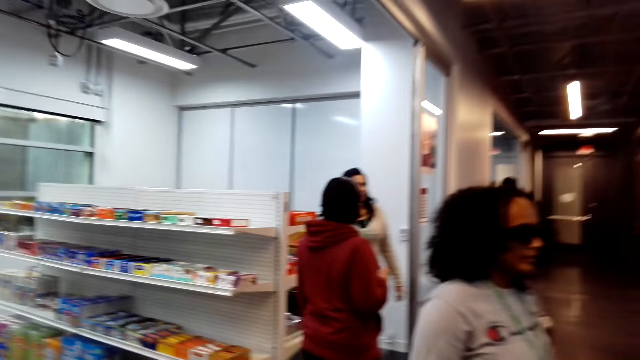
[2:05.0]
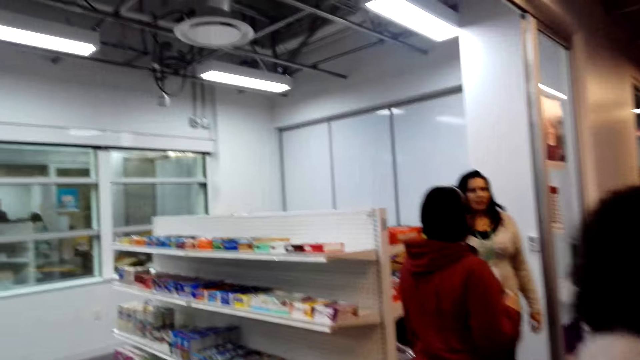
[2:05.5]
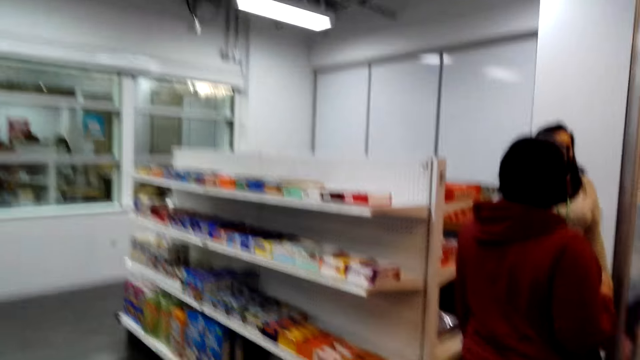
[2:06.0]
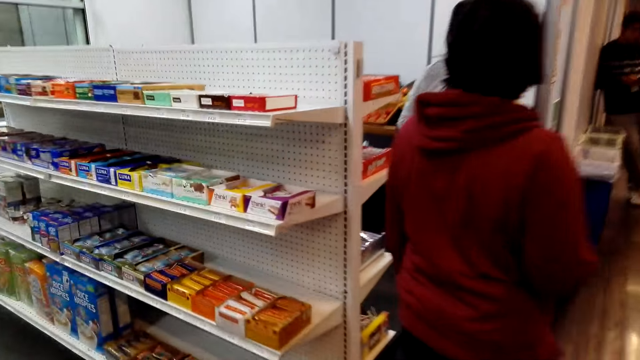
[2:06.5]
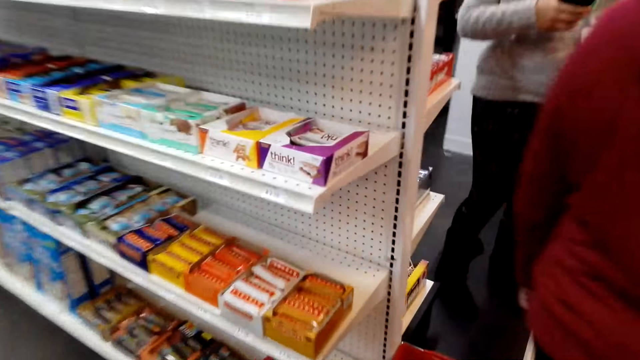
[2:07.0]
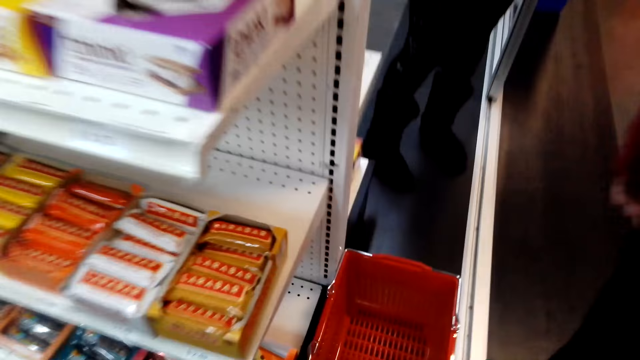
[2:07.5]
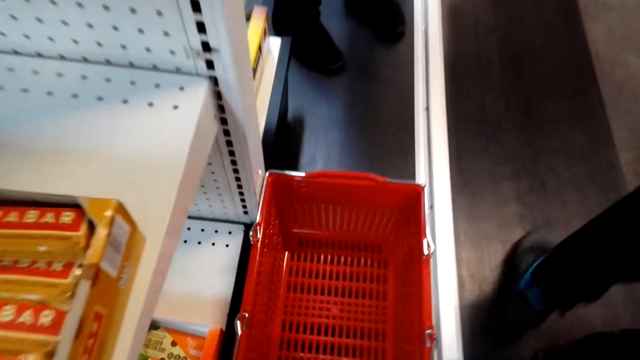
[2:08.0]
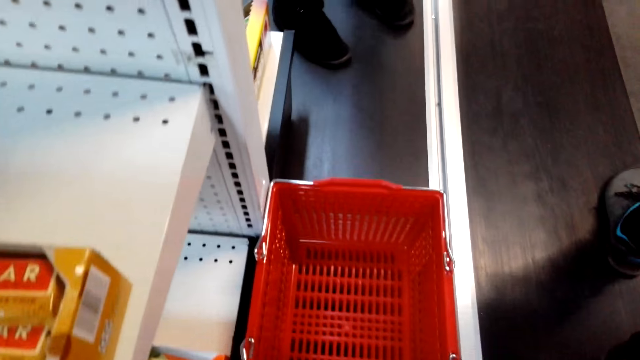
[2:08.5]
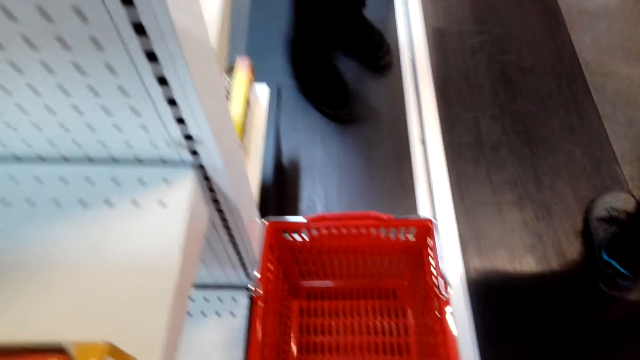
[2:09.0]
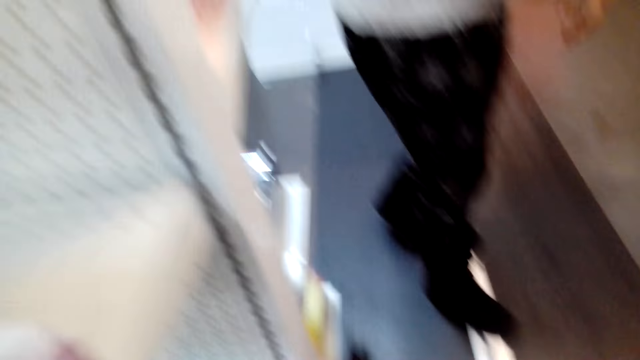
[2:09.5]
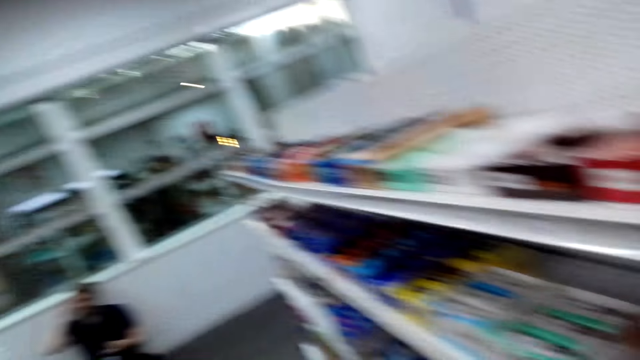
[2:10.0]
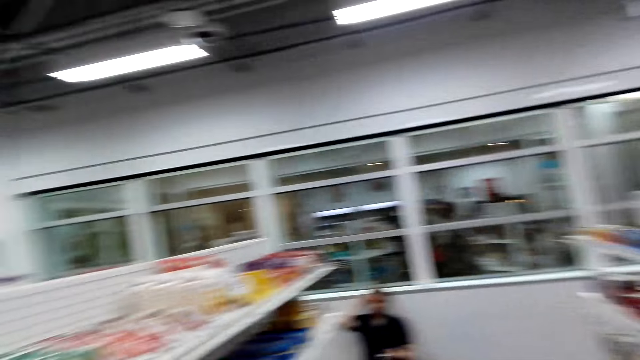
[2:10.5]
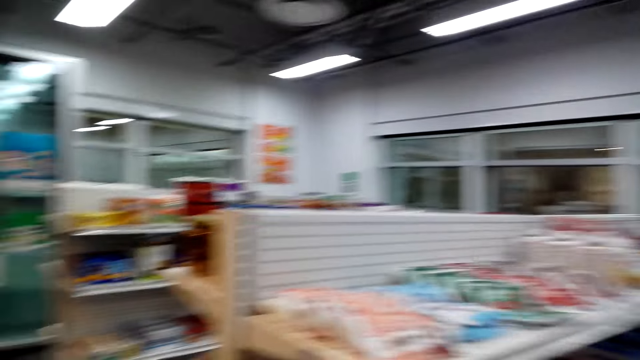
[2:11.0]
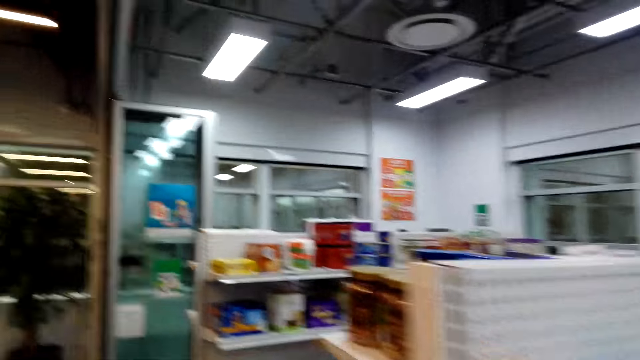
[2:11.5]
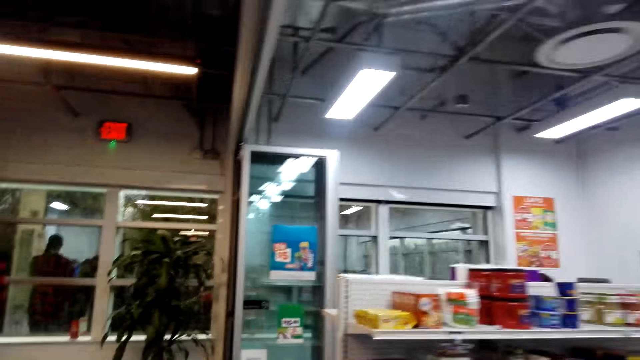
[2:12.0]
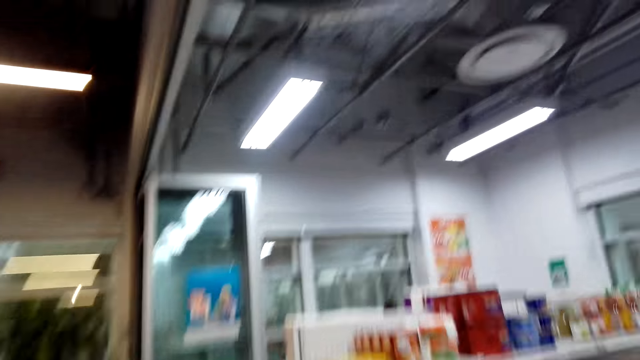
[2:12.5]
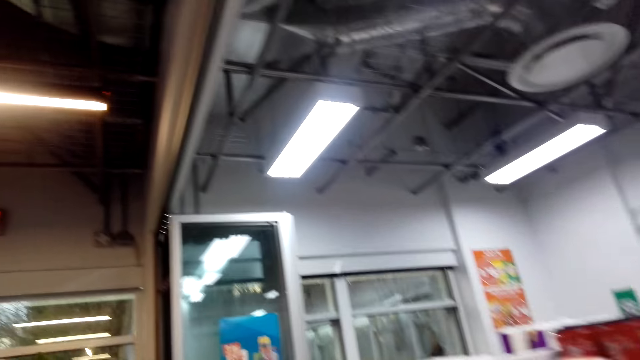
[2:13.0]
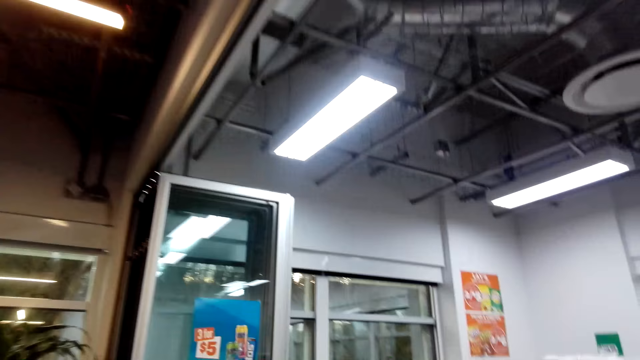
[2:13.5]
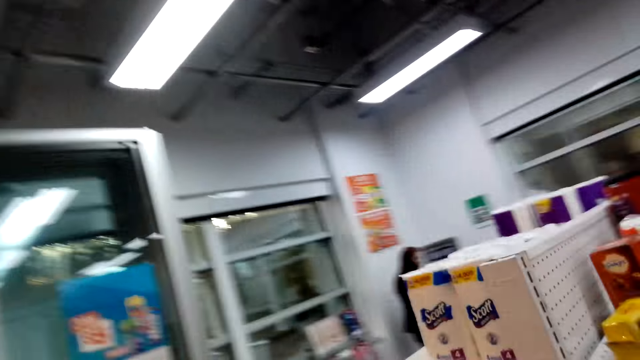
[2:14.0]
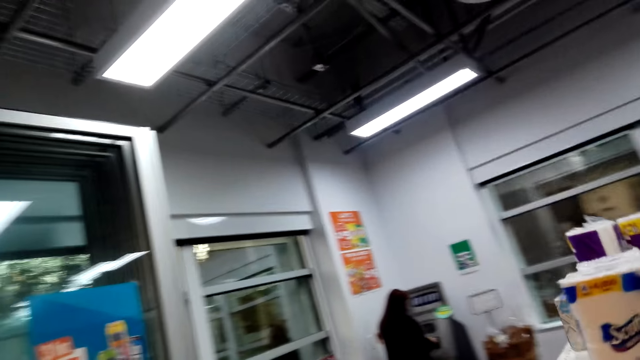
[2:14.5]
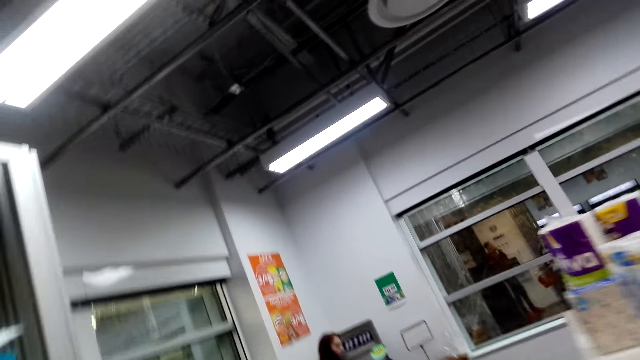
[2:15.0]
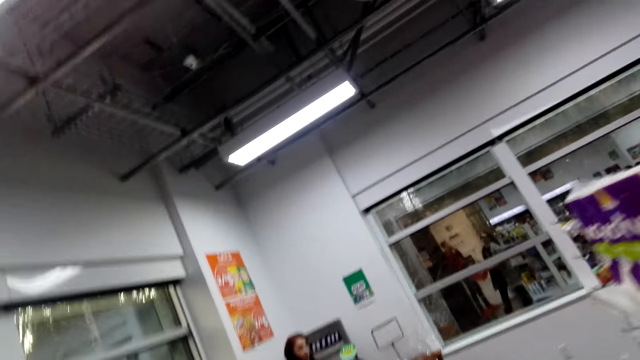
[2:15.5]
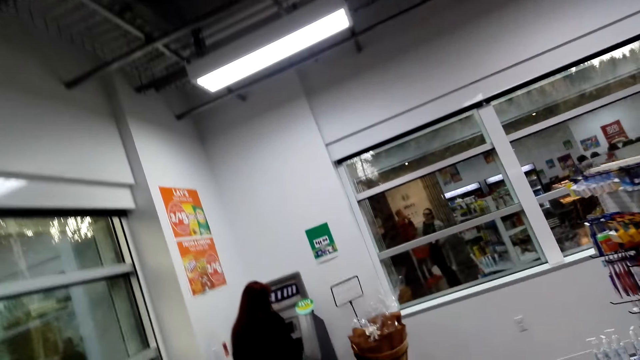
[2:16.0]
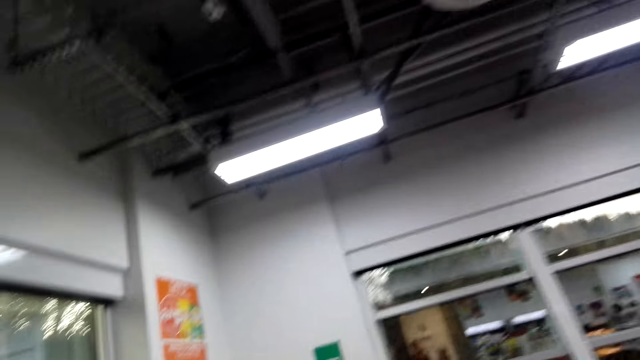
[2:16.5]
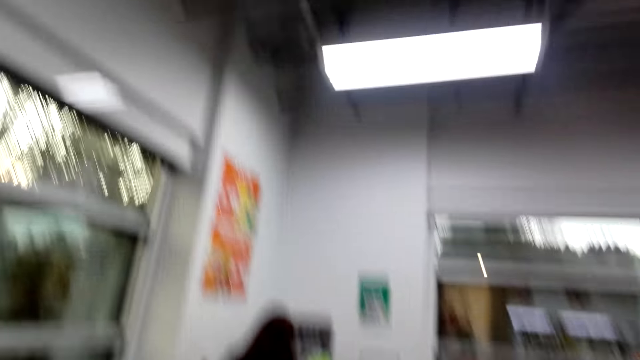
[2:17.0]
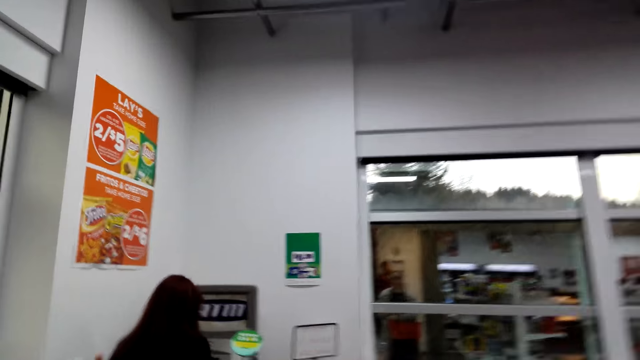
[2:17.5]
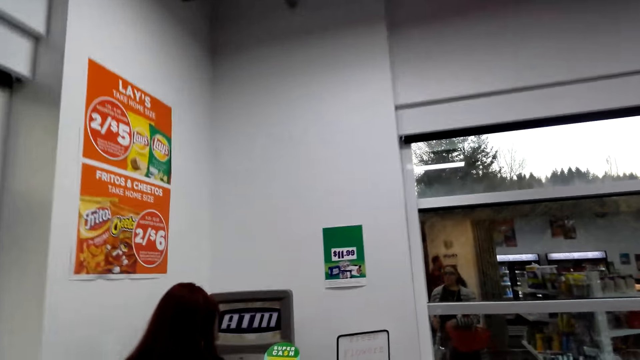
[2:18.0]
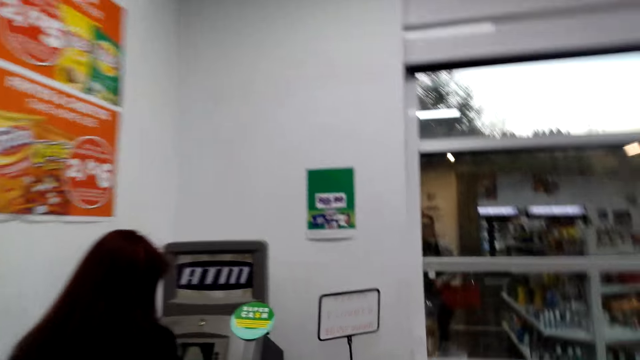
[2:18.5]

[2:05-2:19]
The camera wearer grabs a shopping basket. They look at the shopping basket. They walk to the ATM machine. They converse with a woman.

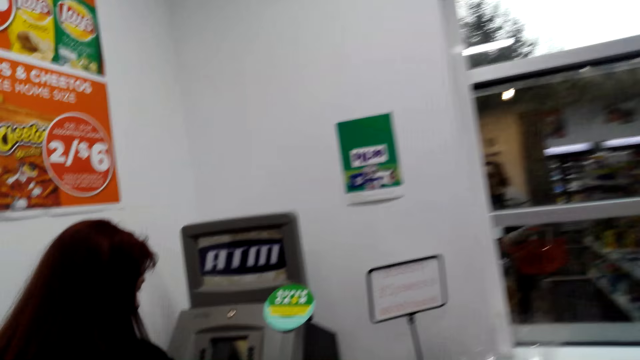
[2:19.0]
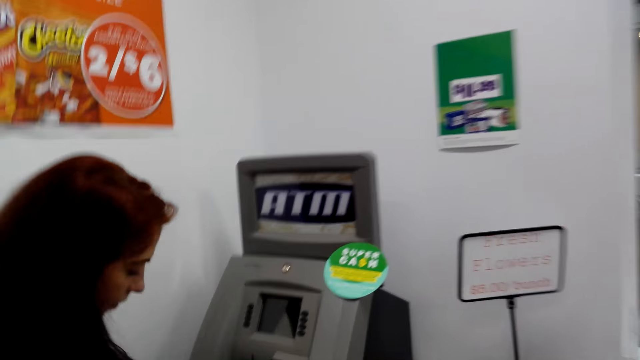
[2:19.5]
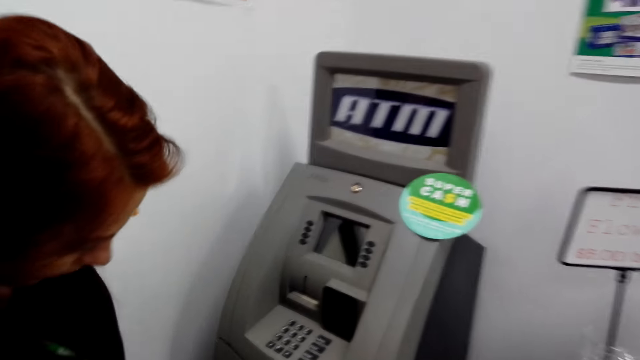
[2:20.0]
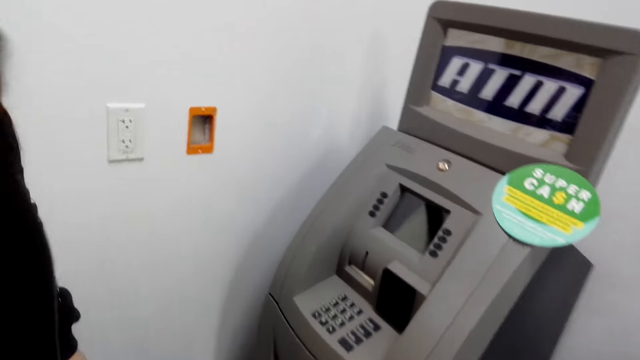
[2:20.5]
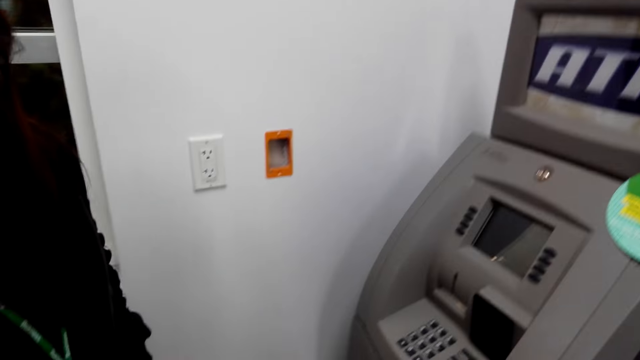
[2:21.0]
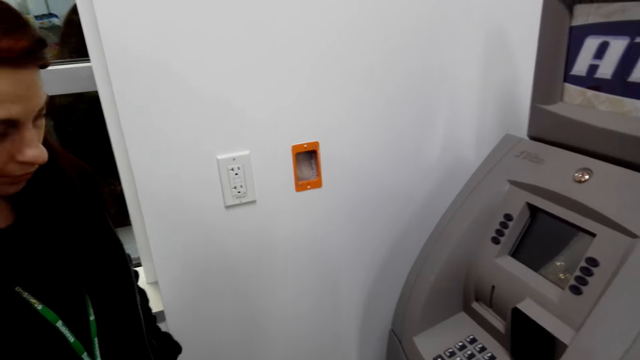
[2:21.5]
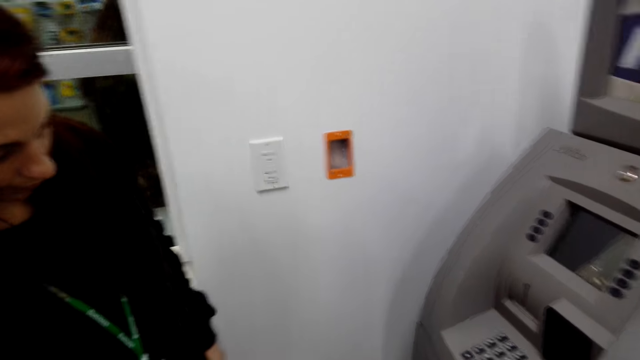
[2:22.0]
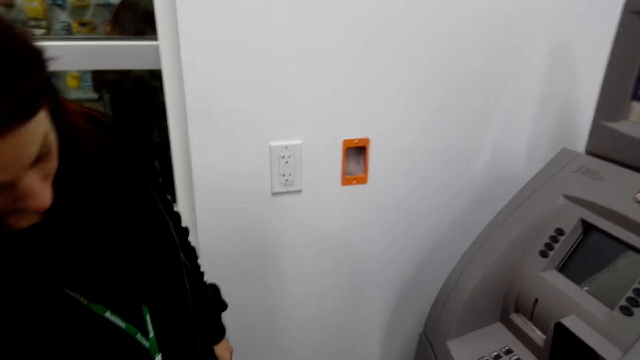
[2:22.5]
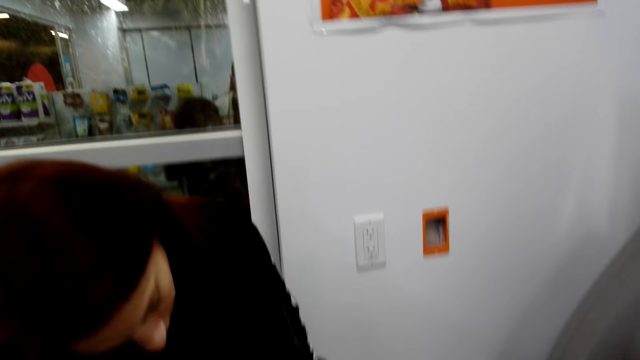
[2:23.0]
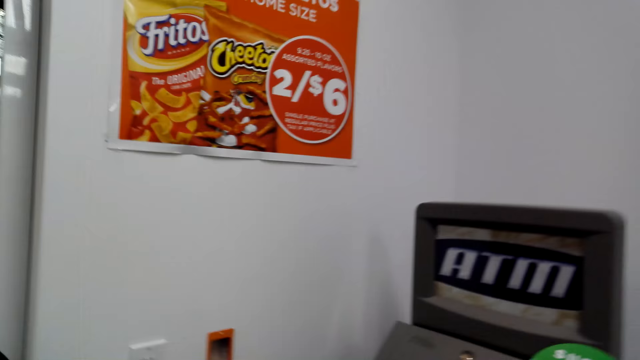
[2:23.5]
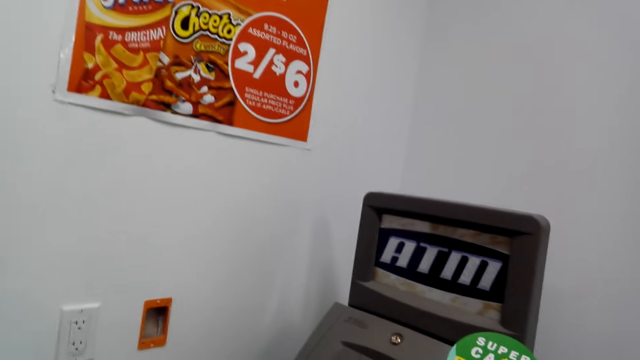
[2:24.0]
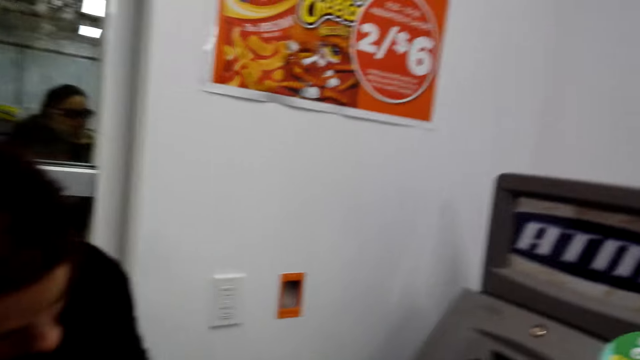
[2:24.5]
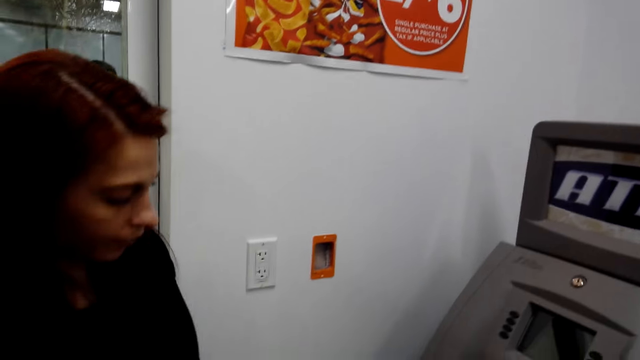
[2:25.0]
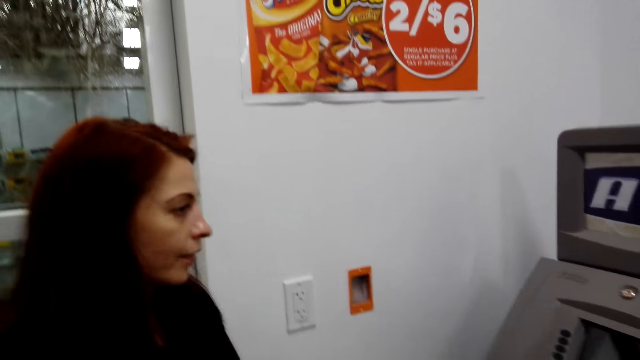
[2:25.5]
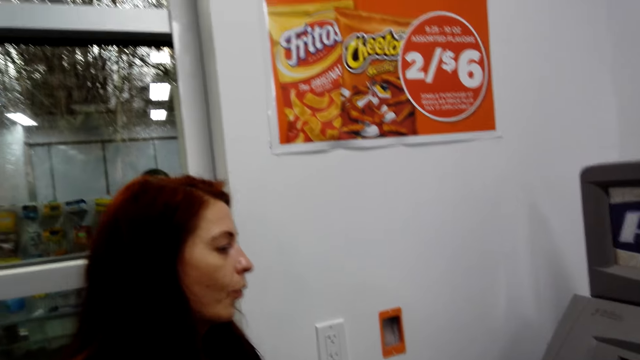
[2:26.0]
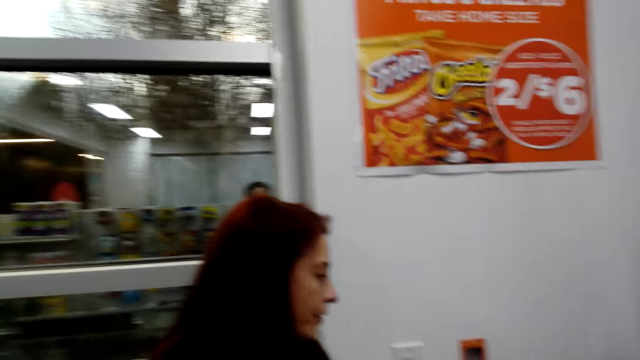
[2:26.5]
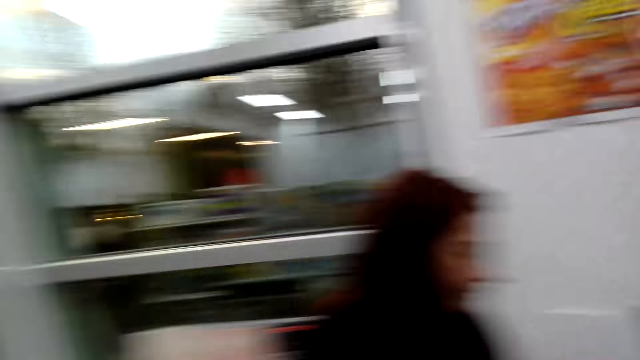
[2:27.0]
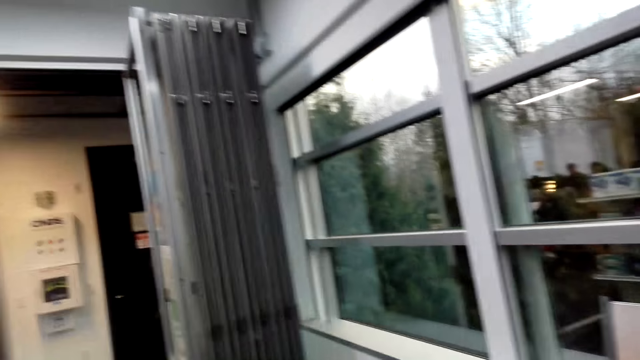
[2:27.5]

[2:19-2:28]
The camera wearer looks at the ATM.
